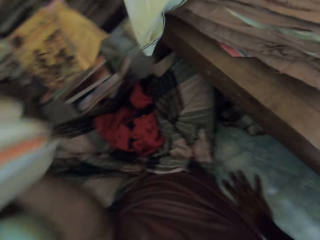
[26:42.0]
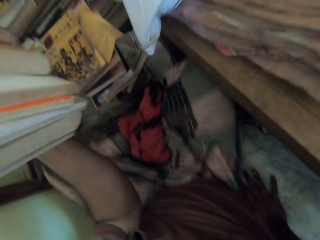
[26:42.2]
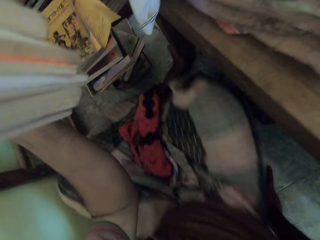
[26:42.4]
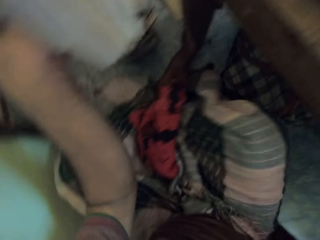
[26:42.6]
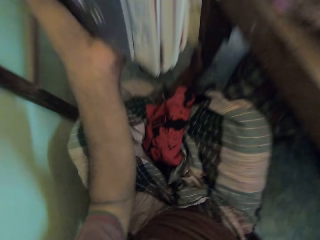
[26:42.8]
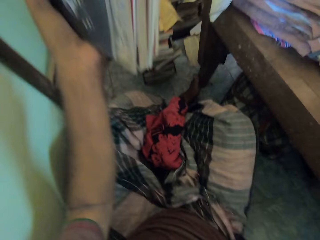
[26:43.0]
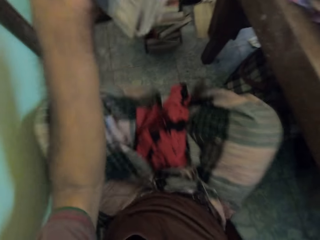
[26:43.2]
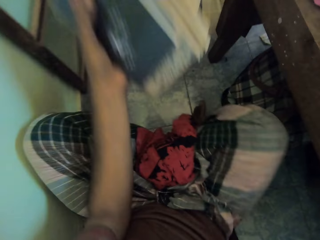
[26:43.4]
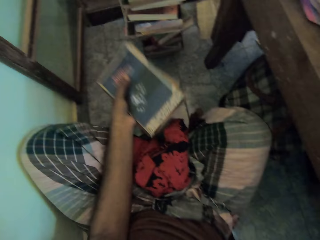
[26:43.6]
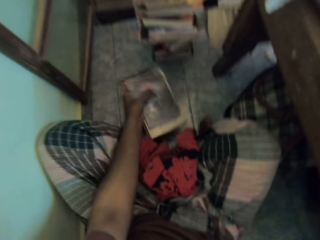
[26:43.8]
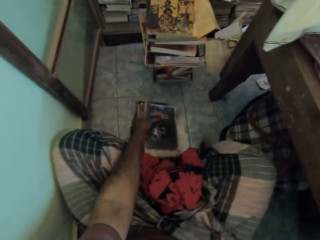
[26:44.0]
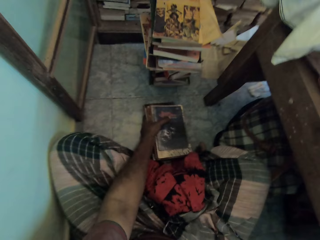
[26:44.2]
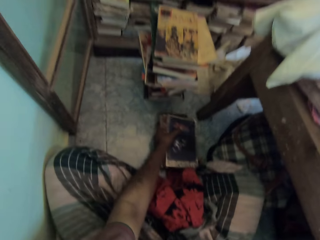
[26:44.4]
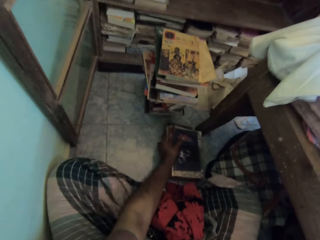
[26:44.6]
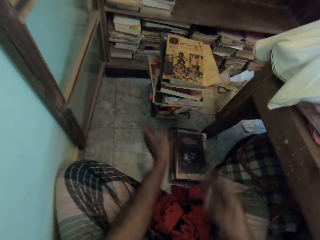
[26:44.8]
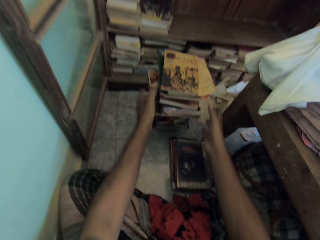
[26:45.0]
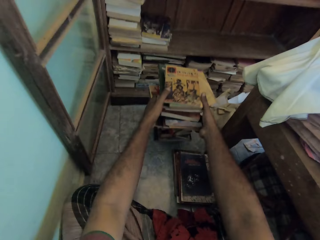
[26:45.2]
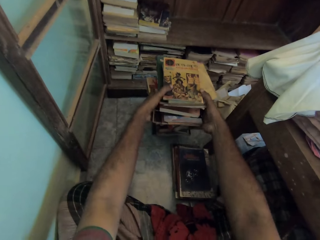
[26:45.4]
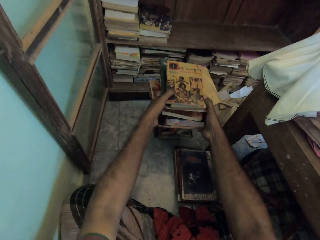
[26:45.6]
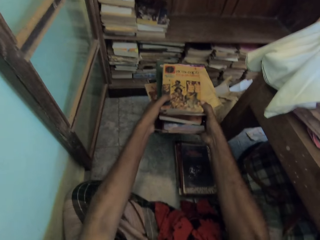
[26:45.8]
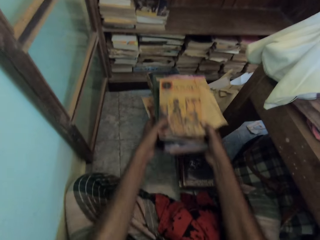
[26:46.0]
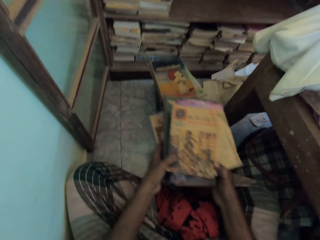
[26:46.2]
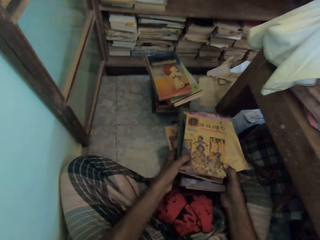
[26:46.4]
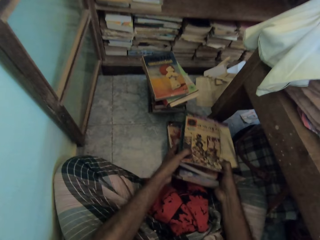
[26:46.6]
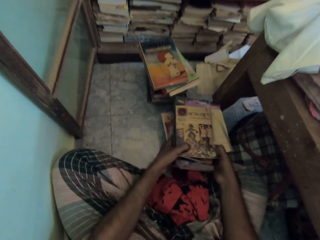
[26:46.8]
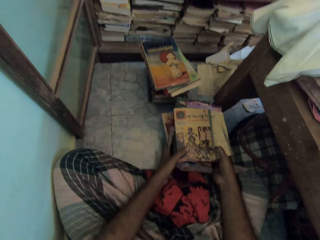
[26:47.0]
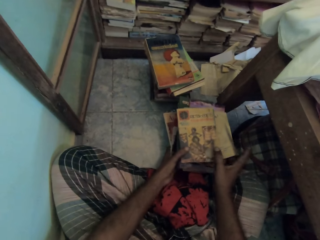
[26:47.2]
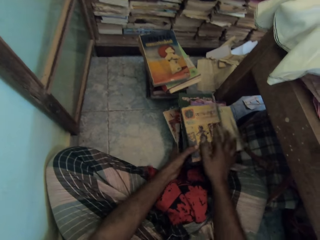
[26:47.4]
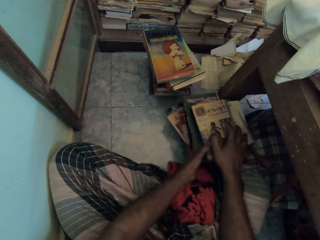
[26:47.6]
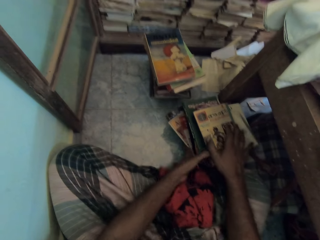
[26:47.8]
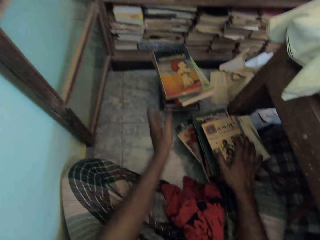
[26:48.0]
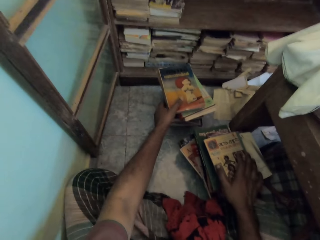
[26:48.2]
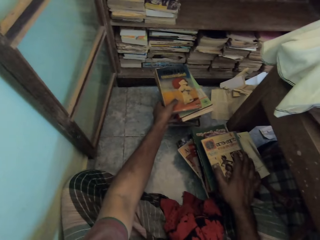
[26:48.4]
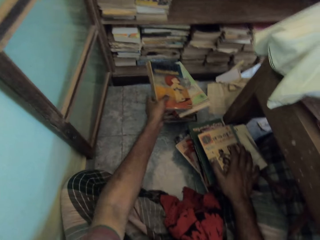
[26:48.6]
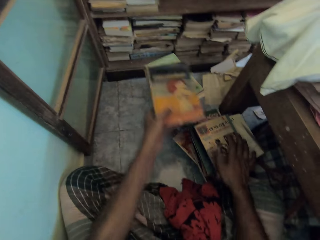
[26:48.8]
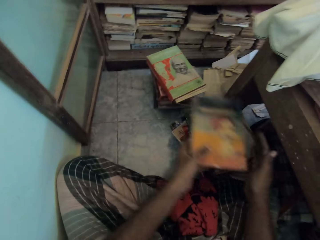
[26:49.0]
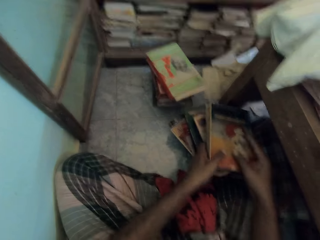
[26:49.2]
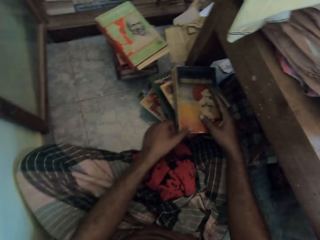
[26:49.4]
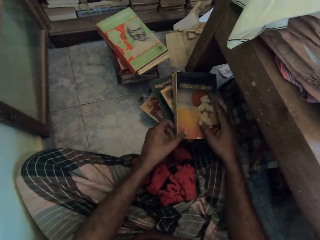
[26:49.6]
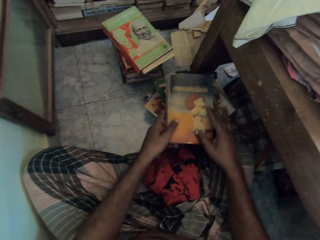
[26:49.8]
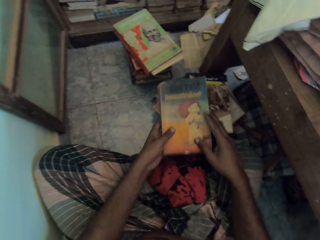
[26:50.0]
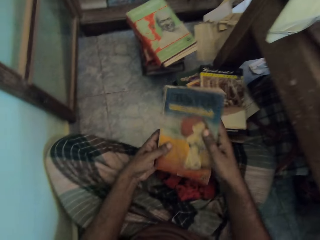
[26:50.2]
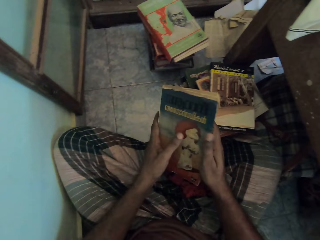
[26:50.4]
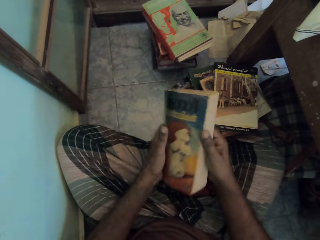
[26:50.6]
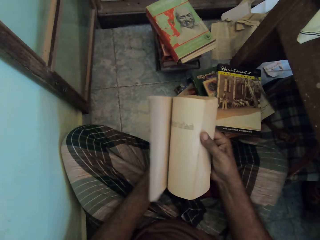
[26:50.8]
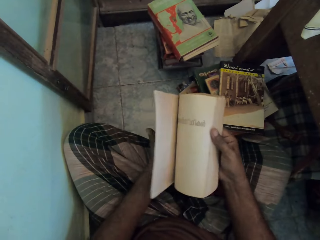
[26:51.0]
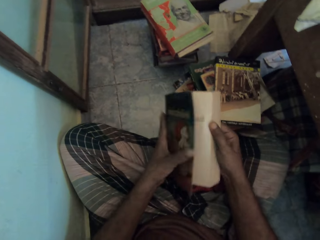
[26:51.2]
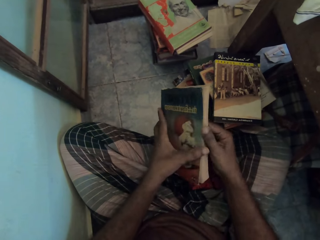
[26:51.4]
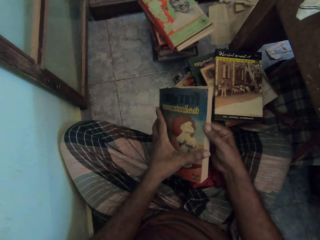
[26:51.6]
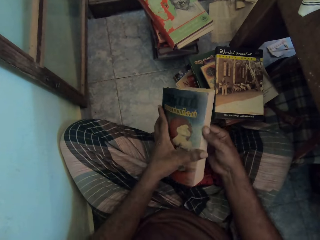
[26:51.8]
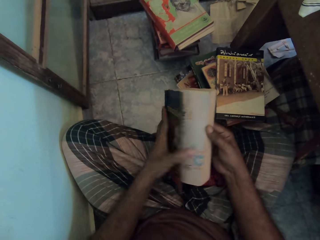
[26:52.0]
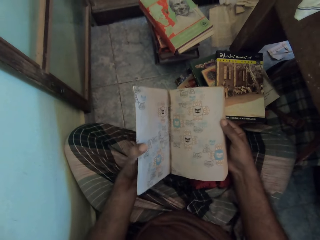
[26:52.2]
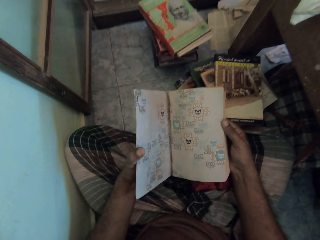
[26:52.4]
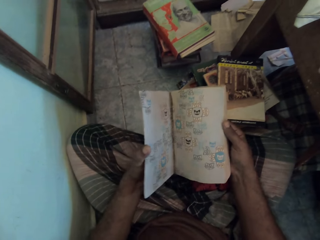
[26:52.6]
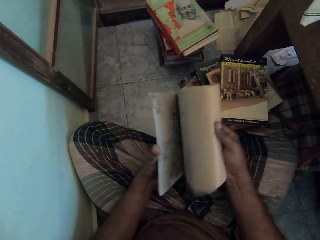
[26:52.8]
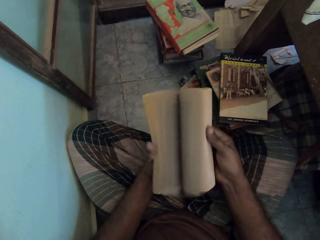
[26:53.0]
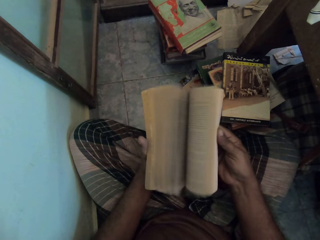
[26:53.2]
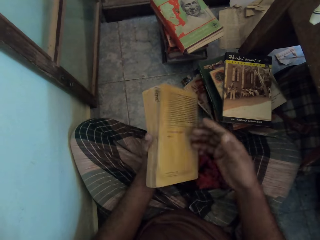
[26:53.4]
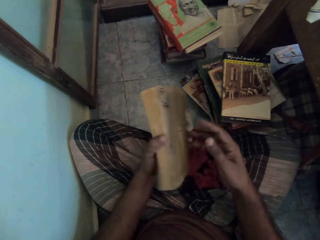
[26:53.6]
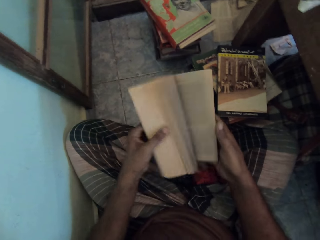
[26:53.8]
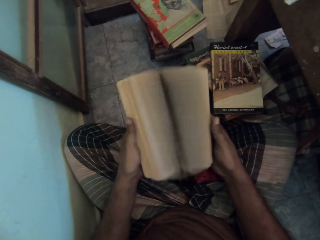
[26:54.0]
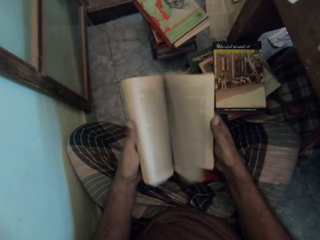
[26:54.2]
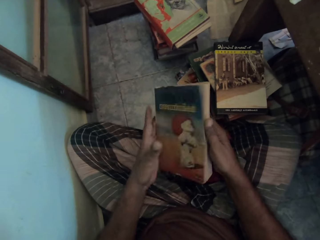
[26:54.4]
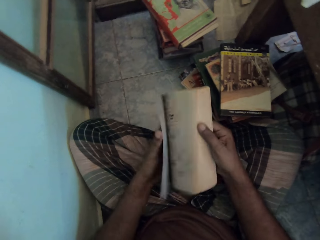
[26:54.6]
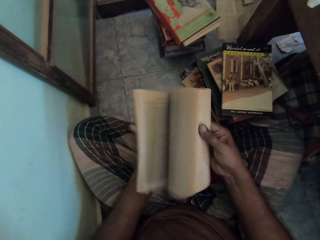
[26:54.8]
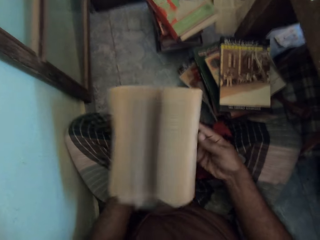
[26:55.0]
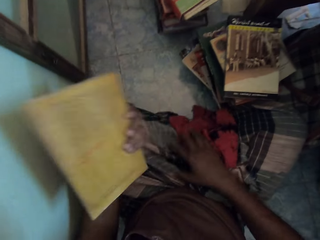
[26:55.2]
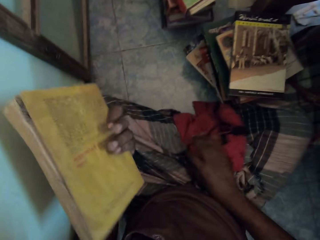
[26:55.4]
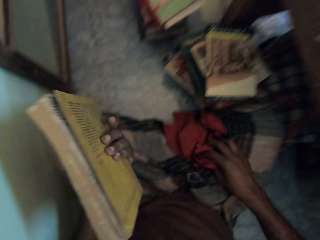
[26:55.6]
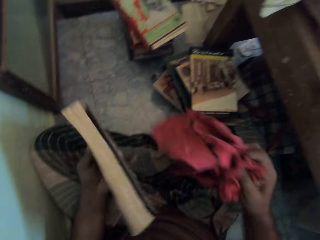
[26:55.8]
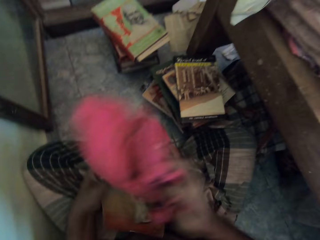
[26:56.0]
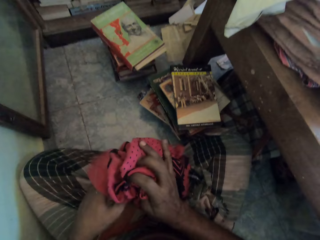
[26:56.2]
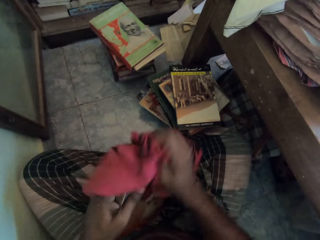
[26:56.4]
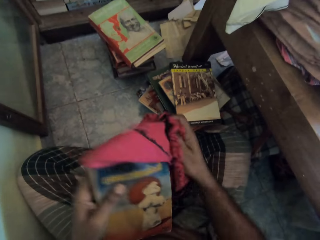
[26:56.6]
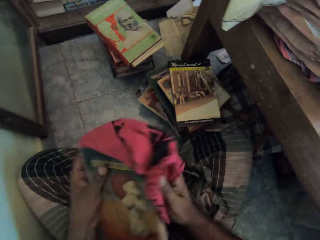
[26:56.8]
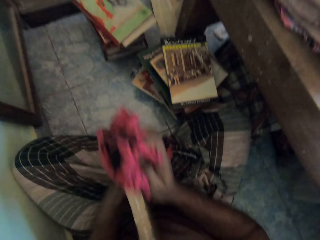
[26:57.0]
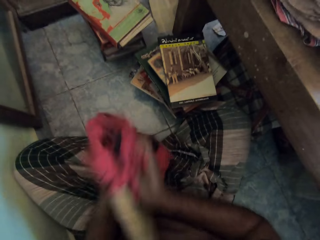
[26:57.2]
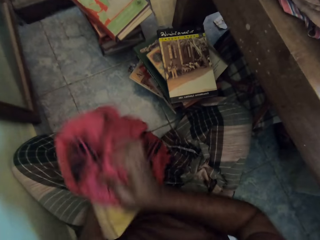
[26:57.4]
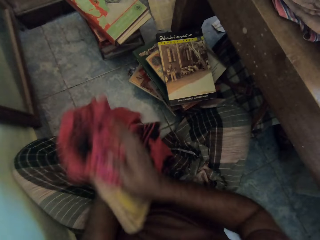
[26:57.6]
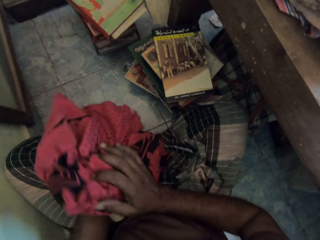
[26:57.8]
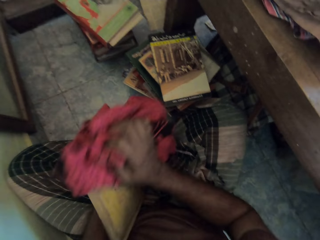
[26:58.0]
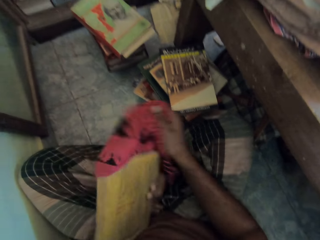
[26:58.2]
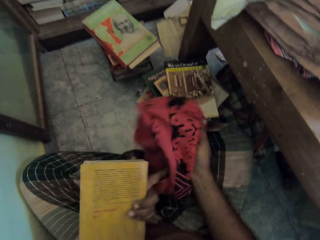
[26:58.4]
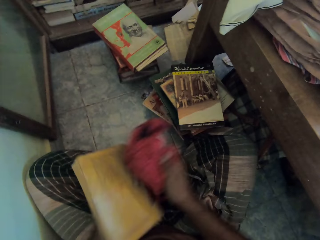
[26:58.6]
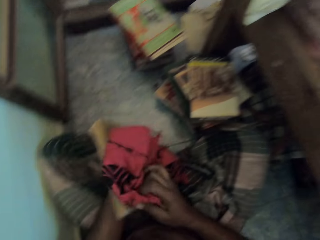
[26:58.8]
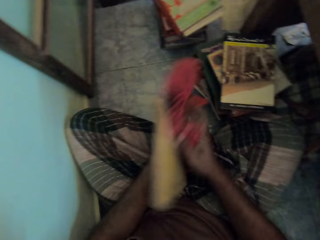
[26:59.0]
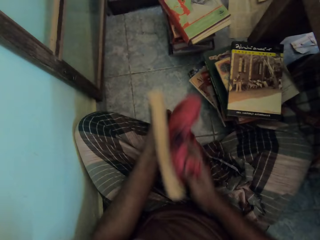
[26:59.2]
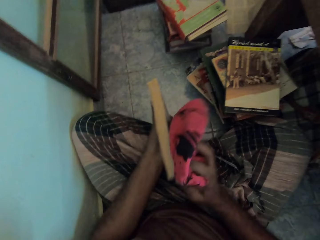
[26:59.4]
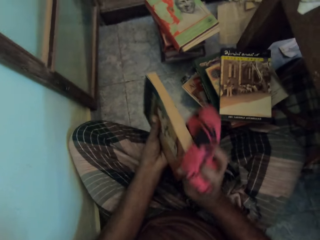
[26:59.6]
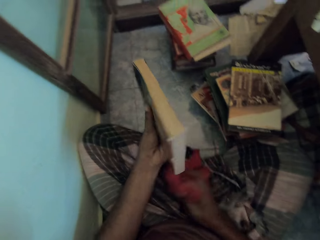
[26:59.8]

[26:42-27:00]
The camera wearer touches the floor. They straighten their legs. They put books on the floor. They pick books on a pile of books. They carry some books. They put the books on the floor. They adjust the books. They pick a book on the pile of books. They put the book on the pile of books. They carry the book. They pick a book on the pile of books. They check the pages of the book. They pick a piece of cloth. They wipe the book with the piece of cloth.

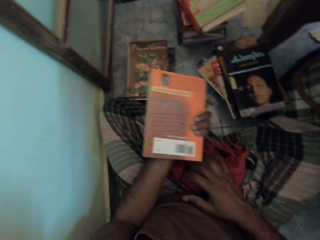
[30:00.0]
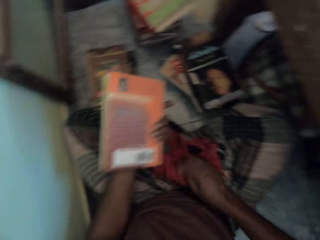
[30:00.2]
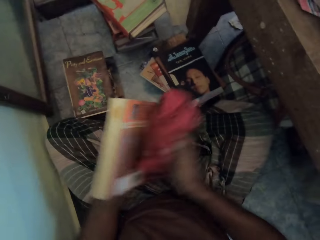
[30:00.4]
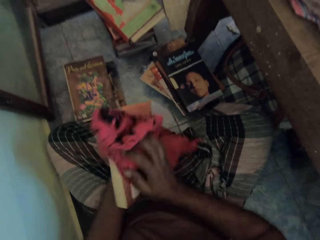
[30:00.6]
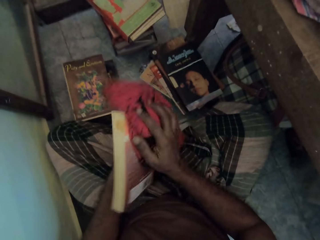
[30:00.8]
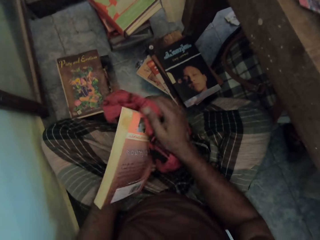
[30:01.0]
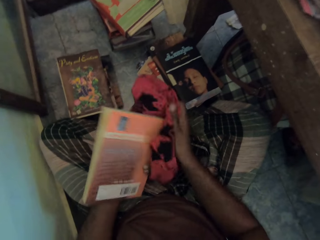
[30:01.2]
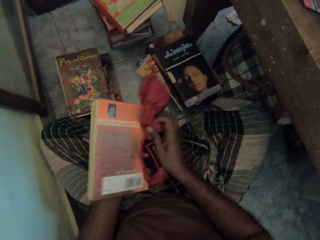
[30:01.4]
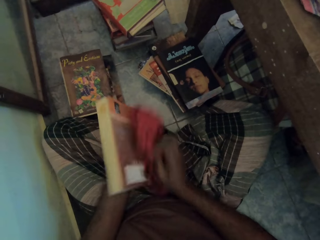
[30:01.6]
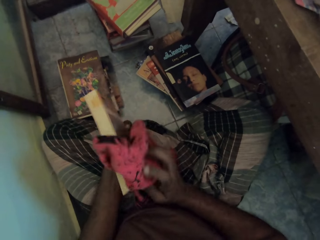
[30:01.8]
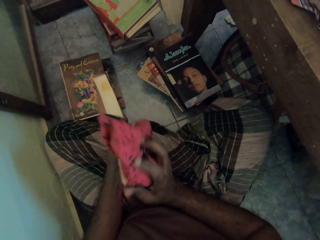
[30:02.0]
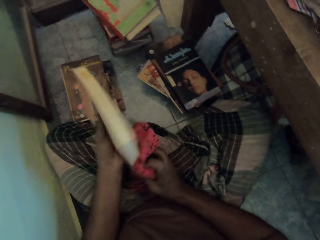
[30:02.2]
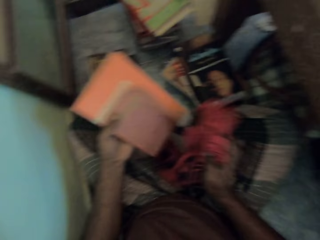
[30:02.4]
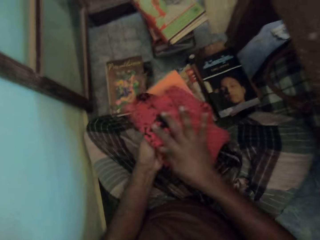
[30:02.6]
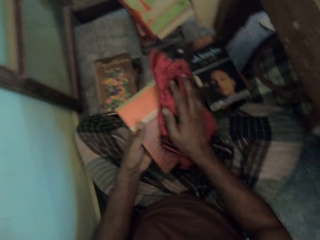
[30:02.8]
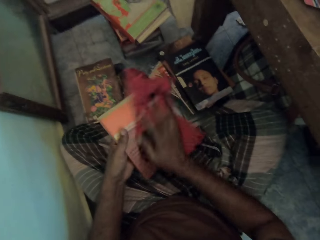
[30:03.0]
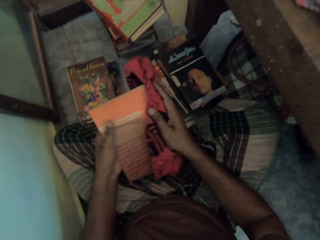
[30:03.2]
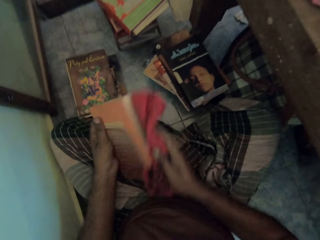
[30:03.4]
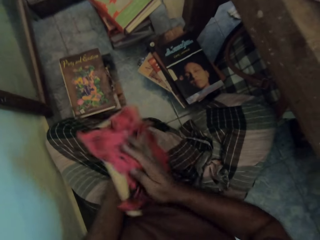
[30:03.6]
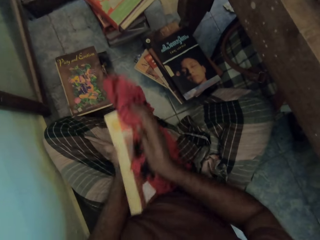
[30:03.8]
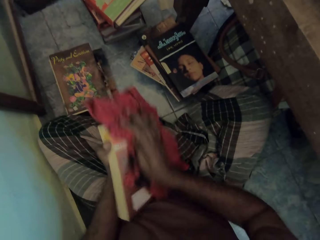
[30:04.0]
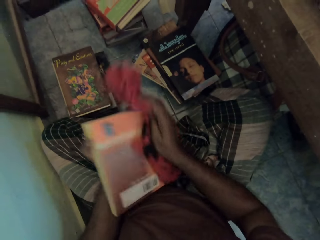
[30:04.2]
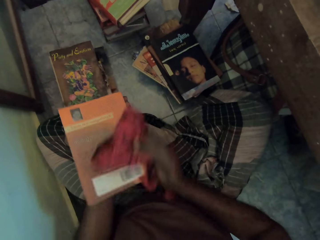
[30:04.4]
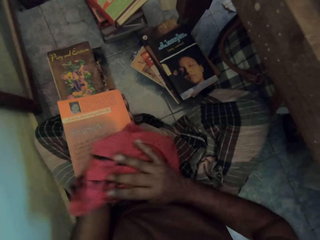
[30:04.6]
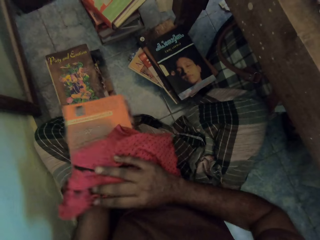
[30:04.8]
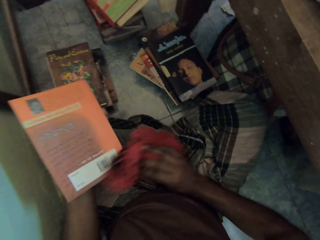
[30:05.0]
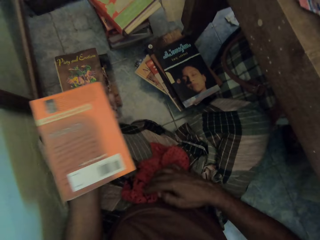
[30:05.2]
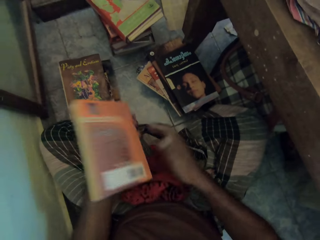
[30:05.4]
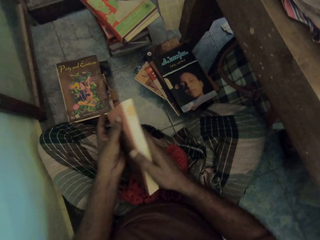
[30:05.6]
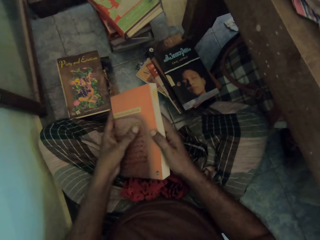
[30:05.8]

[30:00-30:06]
The camera wearer picks the piece of cloth. He wipes the novel with the piece of cloth. He places the piece of cloth on his lap.
